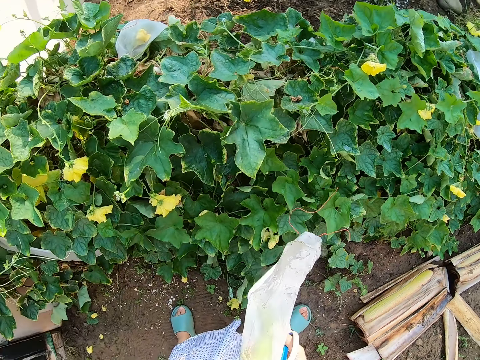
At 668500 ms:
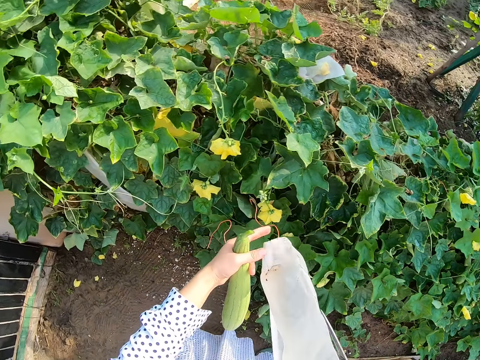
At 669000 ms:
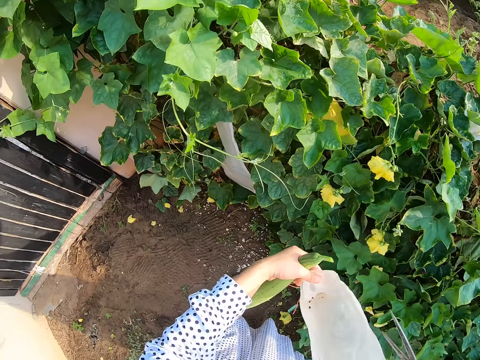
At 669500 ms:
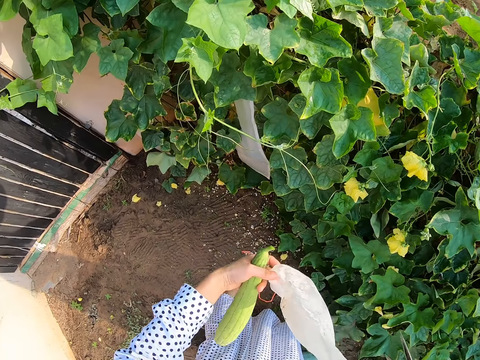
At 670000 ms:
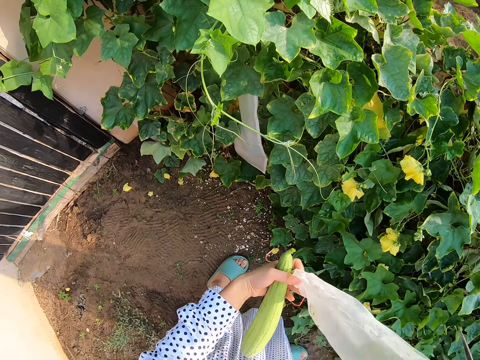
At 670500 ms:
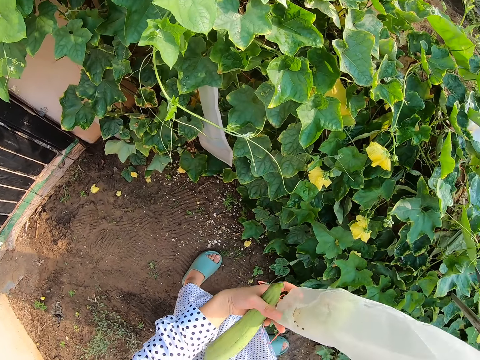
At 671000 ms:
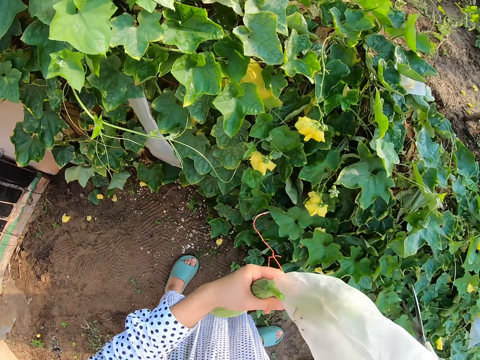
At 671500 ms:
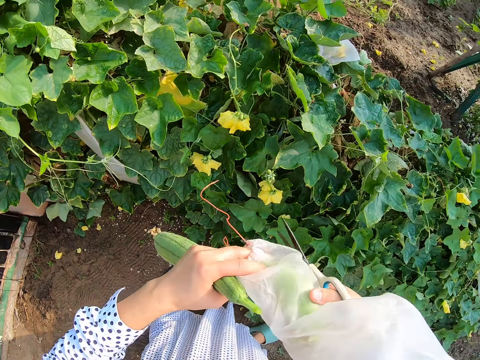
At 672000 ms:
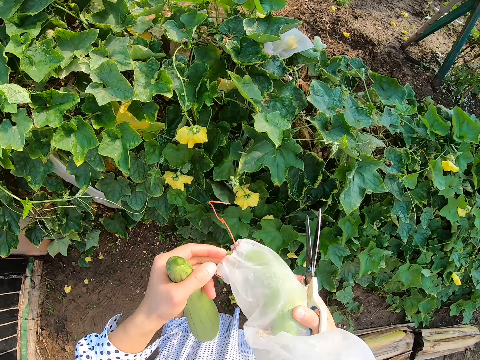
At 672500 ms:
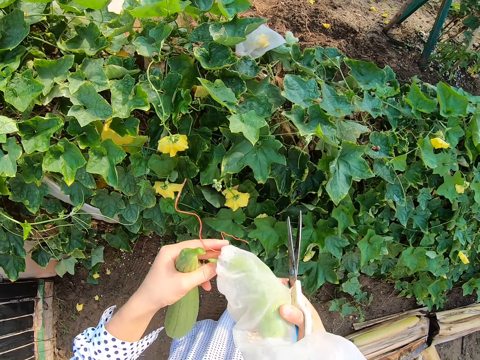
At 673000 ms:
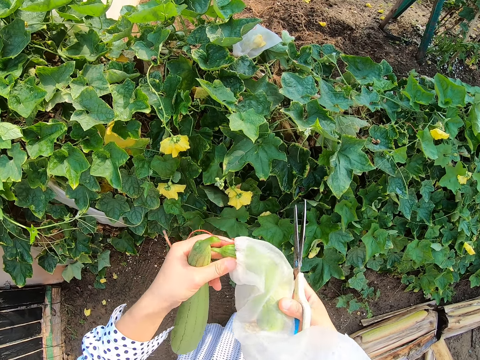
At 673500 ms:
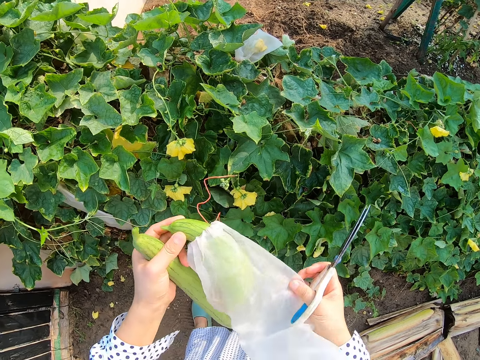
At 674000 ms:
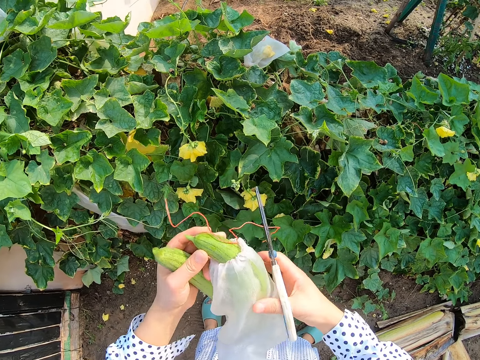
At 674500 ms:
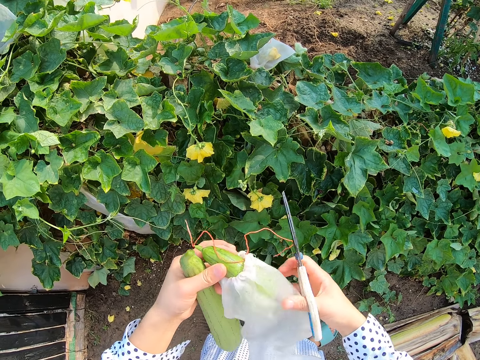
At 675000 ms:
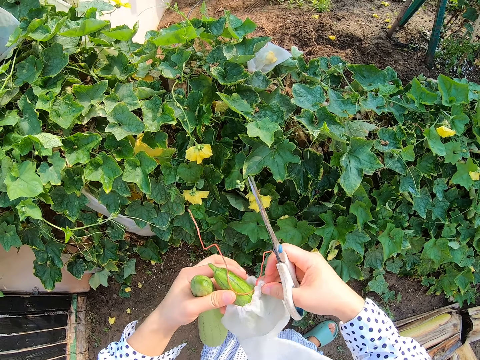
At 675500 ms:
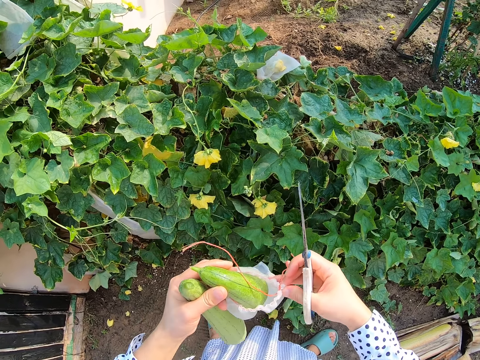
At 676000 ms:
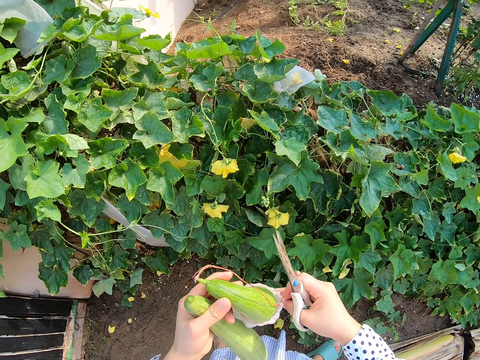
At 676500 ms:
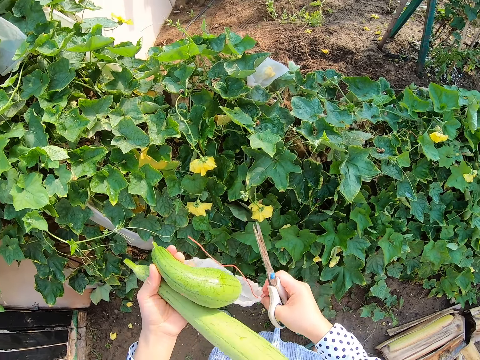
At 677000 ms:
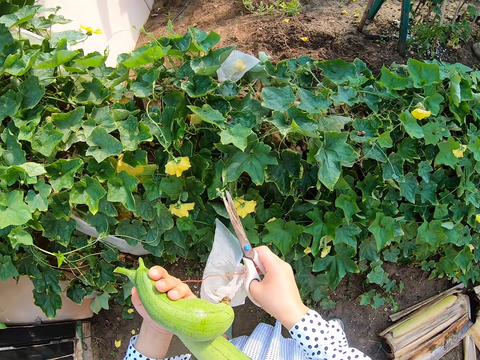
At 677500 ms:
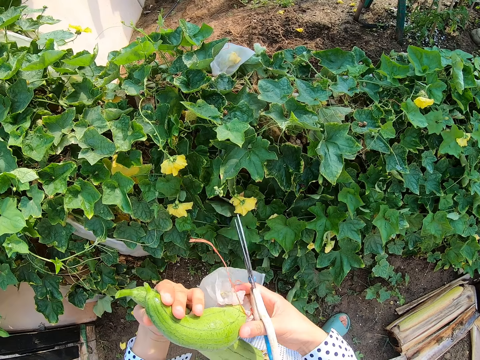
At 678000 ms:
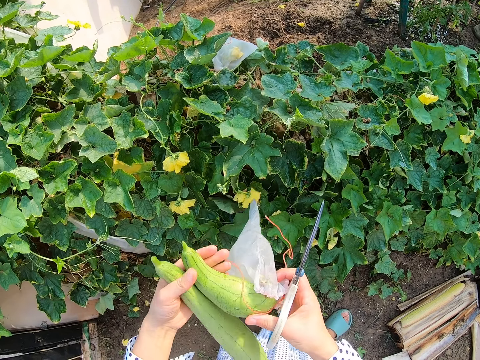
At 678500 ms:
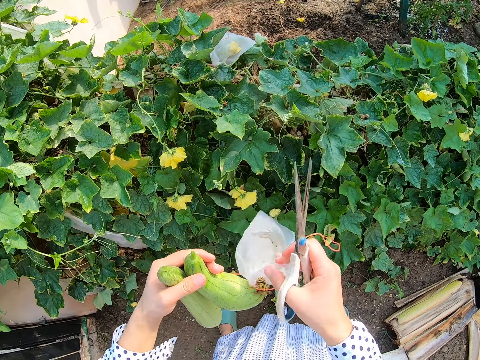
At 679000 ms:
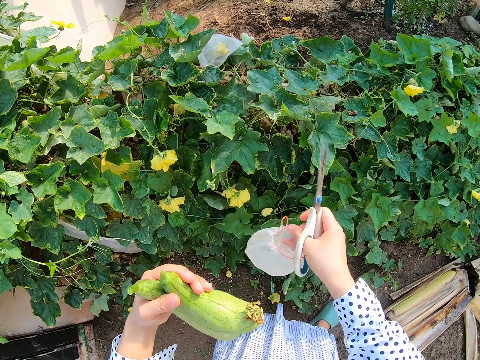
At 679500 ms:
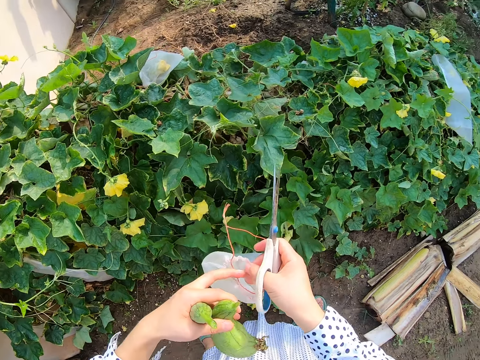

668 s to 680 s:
The camera wearer holds the nylon. They remove the cucumber from the nylon.

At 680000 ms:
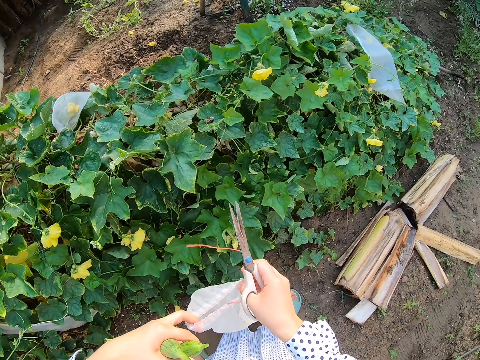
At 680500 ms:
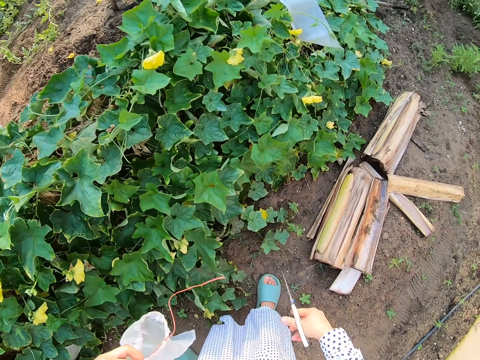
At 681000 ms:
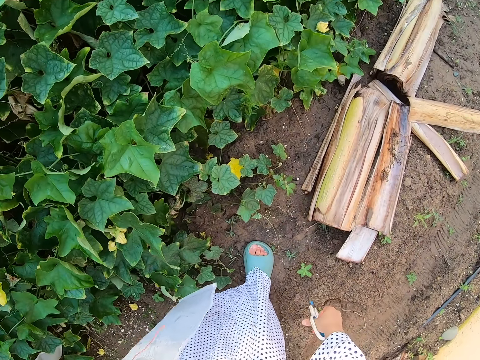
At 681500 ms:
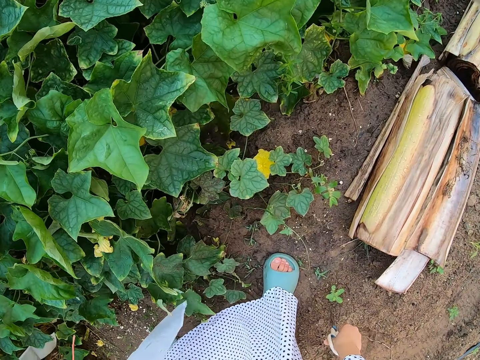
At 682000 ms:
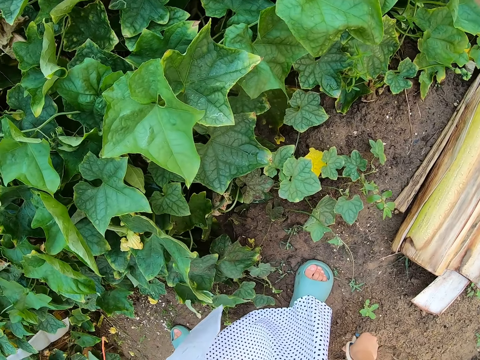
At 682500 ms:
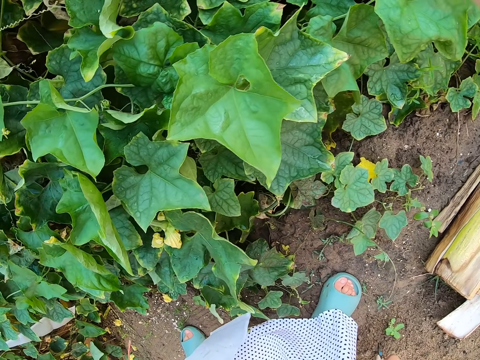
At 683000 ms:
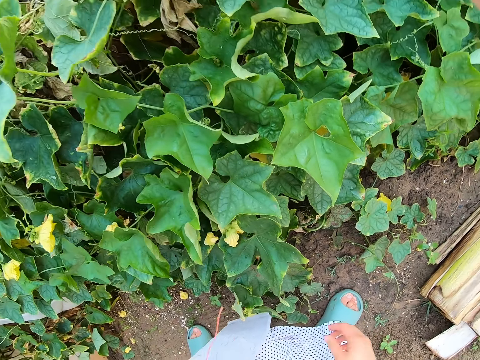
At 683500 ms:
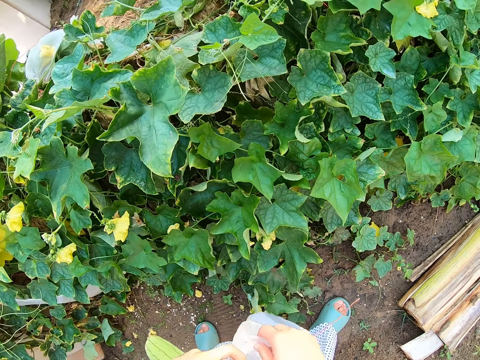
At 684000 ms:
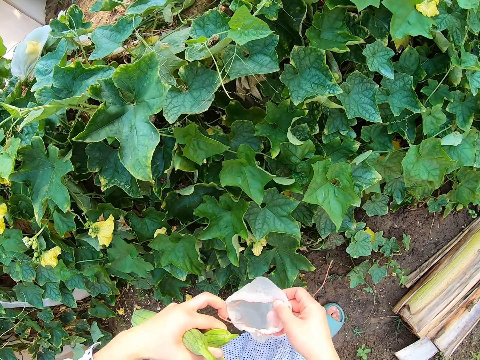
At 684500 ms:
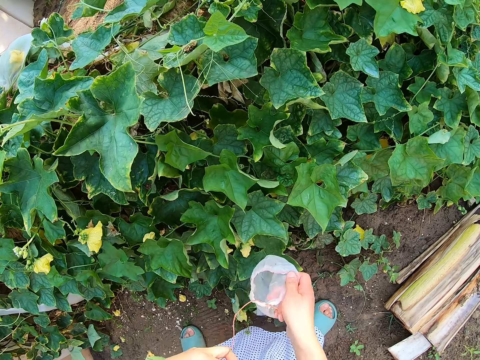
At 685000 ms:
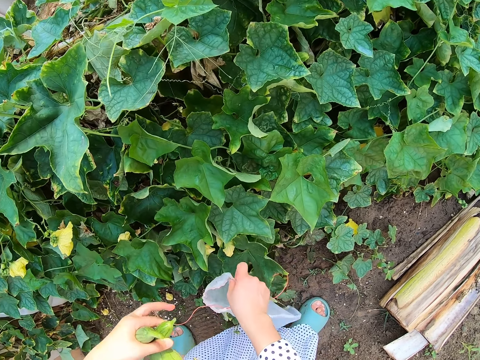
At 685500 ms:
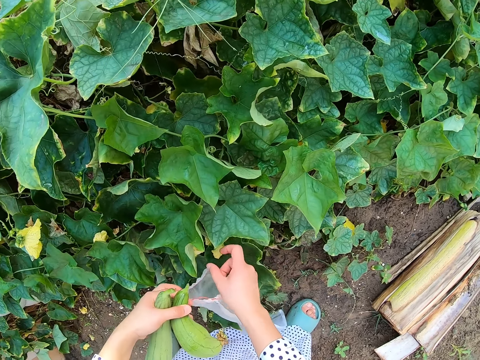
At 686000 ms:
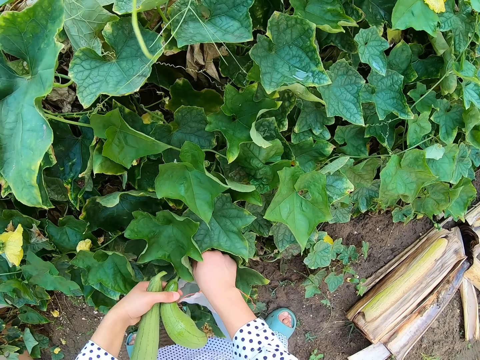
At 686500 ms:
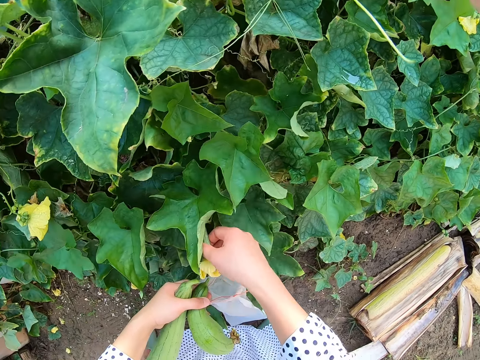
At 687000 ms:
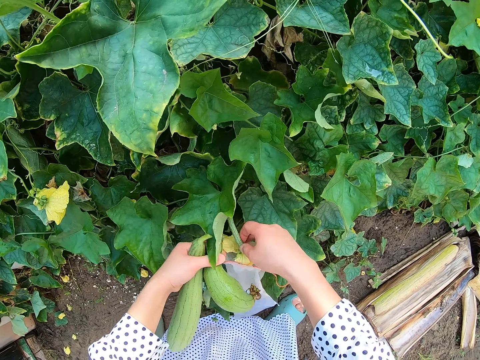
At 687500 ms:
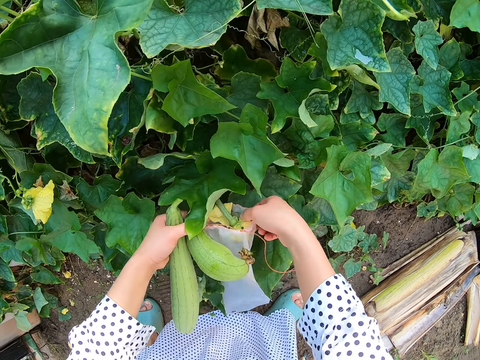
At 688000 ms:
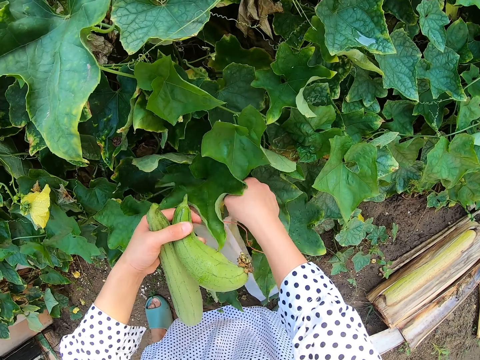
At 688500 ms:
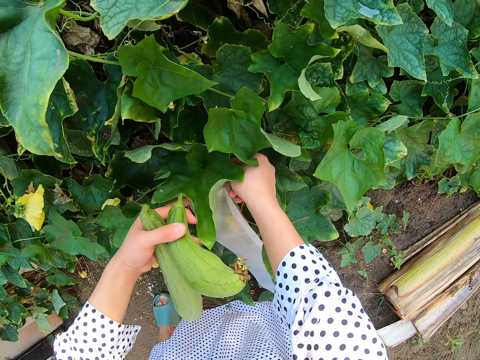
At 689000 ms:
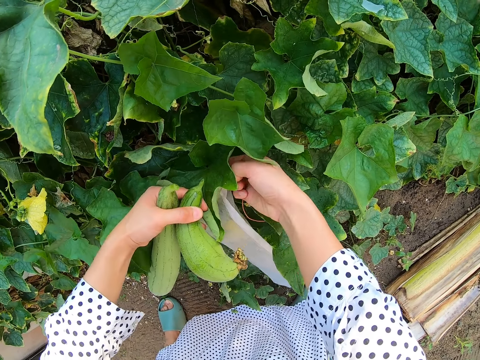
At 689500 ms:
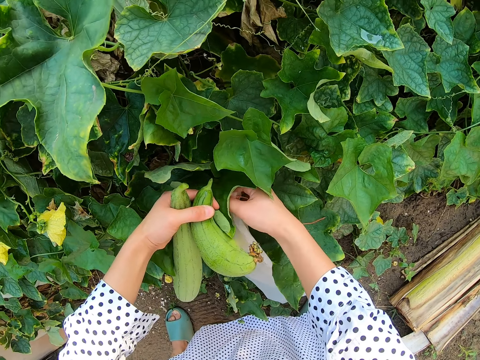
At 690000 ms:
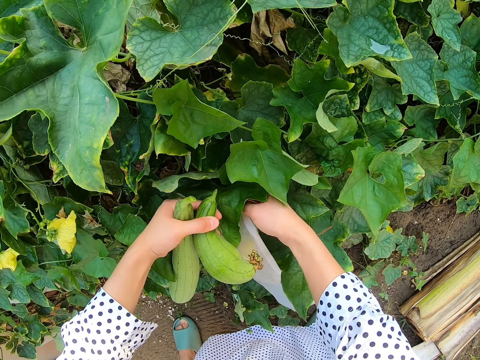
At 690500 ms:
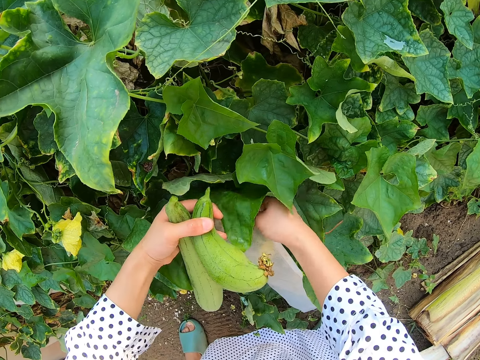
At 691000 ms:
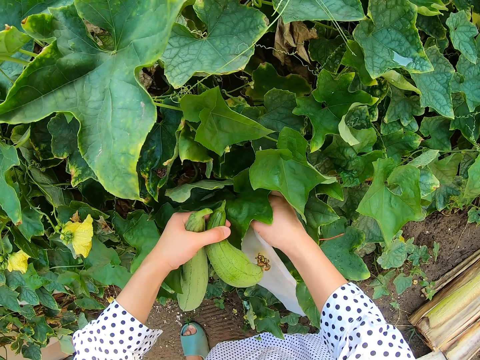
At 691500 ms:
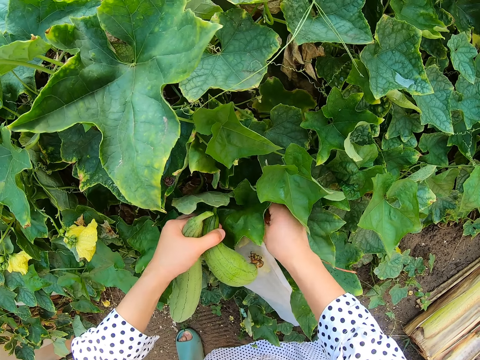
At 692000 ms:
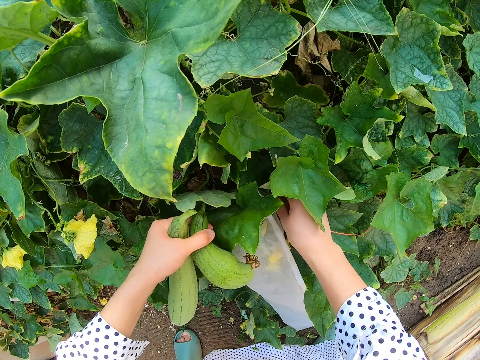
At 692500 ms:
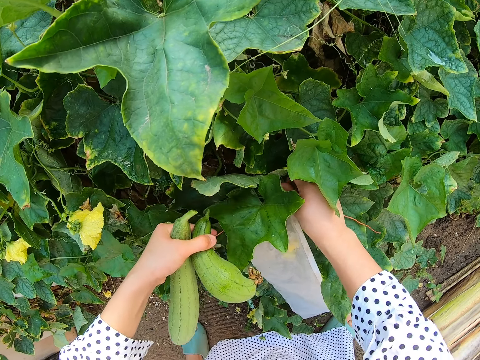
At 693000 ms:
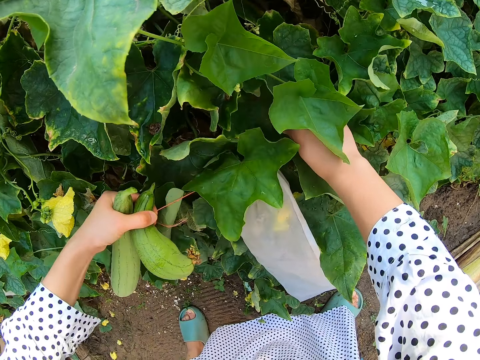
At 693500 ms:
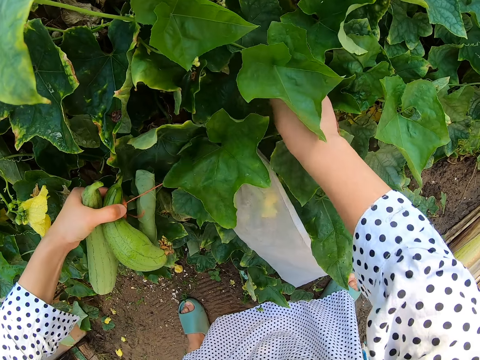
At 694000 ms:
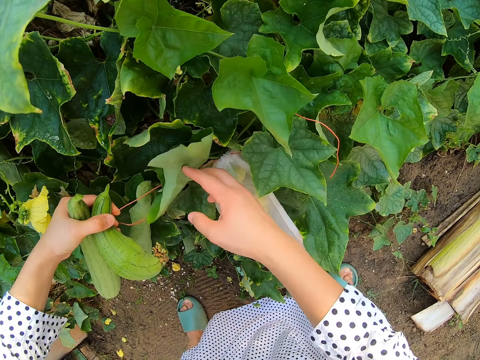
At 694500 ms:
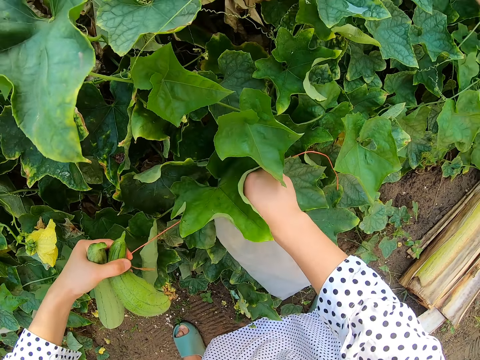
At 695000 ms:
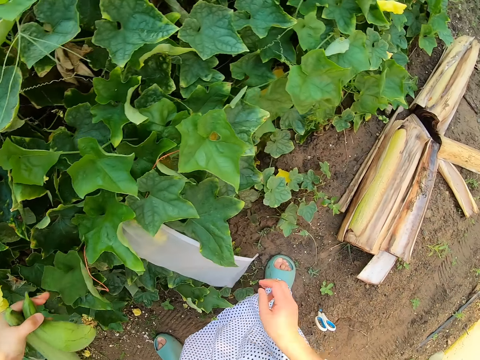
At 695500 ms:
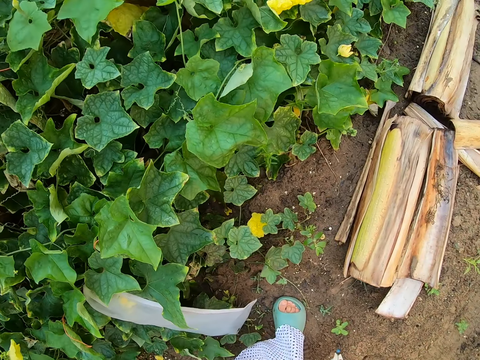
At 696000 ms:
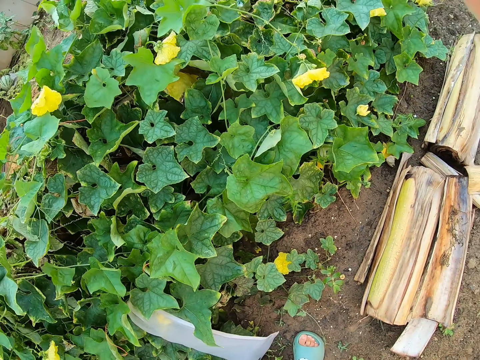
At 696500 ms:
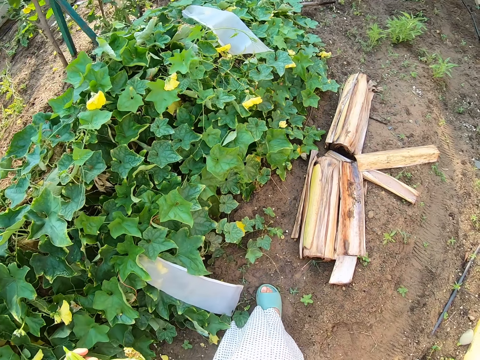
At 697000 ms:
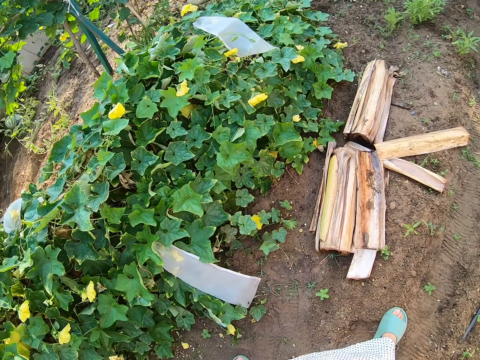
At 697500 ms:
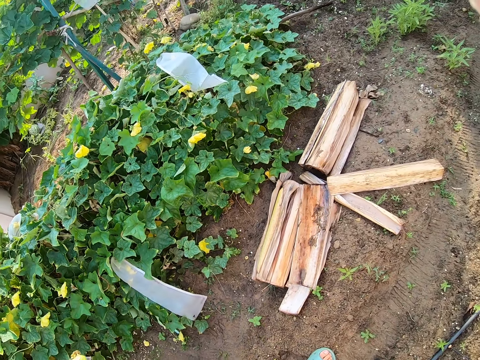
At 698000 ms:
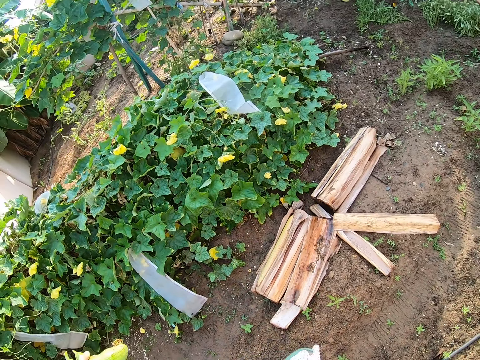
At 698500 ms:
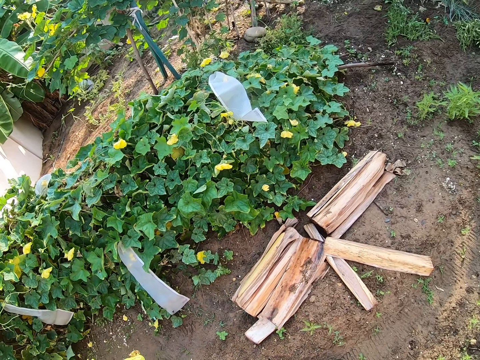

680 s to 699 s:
The camera wearer puts the scissors down. They hold the nylon. They fix the flower in the nylon. They tie the nylon. They look around.
